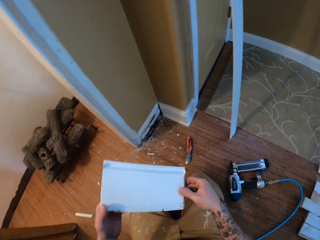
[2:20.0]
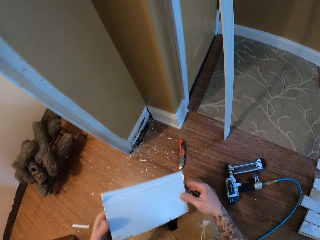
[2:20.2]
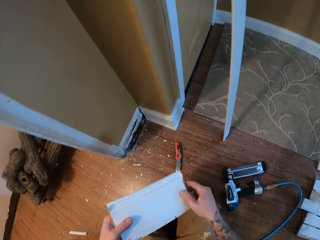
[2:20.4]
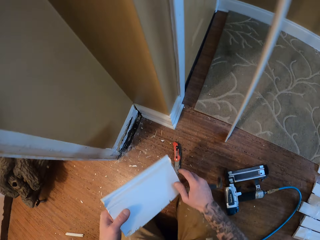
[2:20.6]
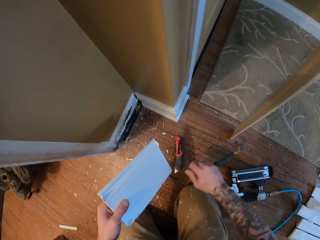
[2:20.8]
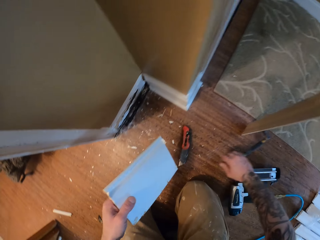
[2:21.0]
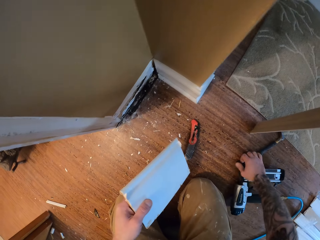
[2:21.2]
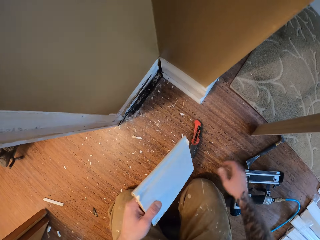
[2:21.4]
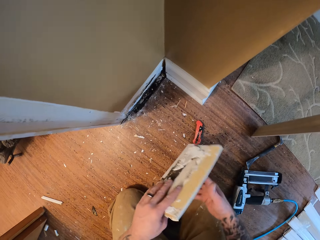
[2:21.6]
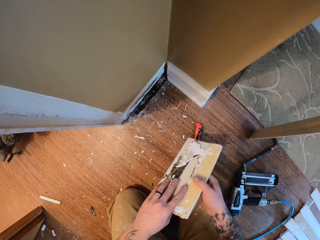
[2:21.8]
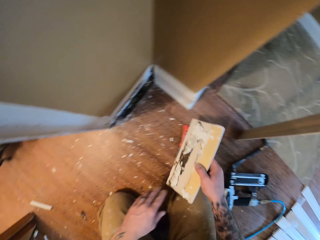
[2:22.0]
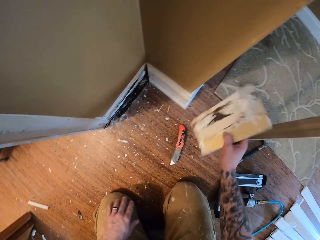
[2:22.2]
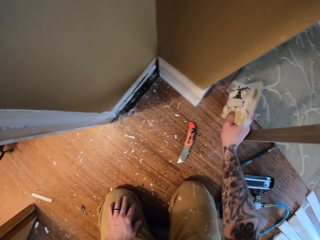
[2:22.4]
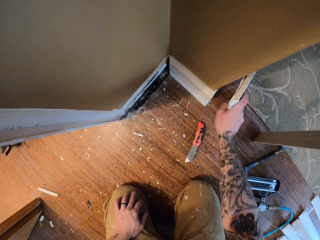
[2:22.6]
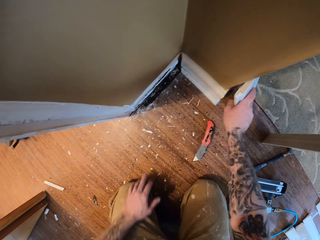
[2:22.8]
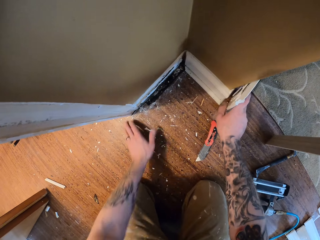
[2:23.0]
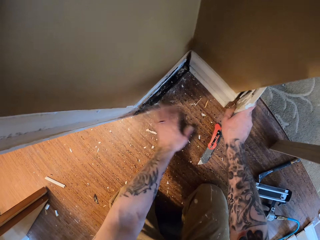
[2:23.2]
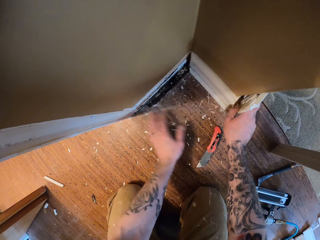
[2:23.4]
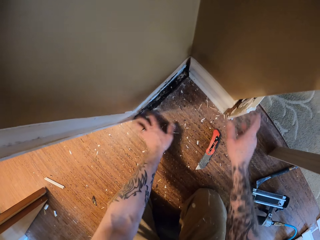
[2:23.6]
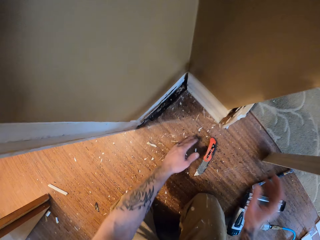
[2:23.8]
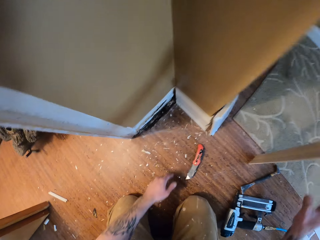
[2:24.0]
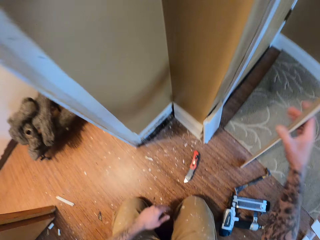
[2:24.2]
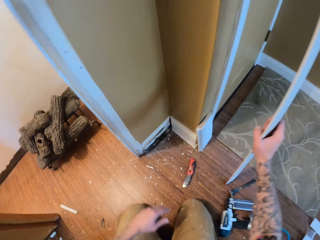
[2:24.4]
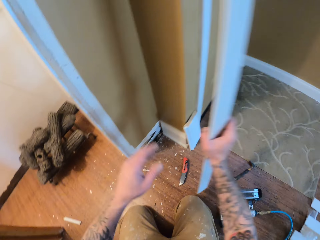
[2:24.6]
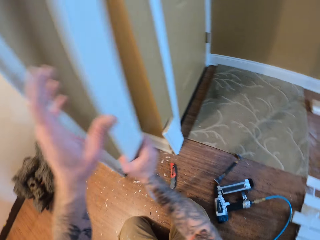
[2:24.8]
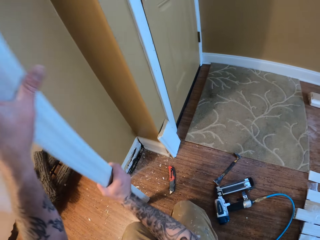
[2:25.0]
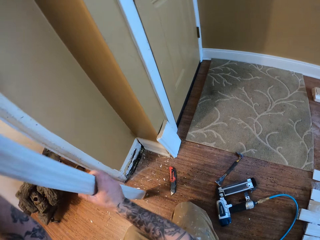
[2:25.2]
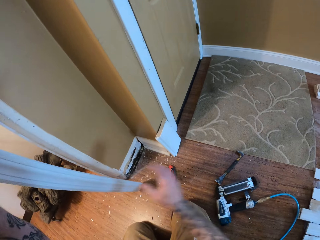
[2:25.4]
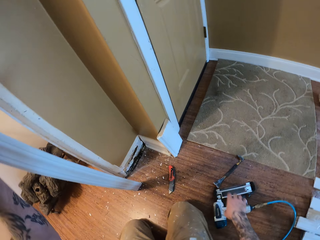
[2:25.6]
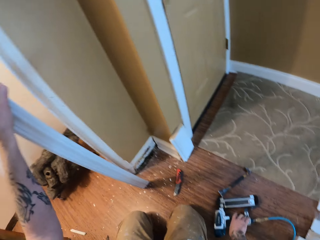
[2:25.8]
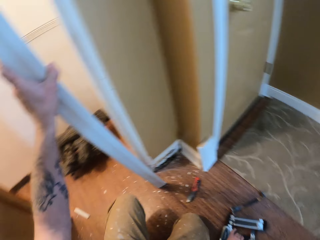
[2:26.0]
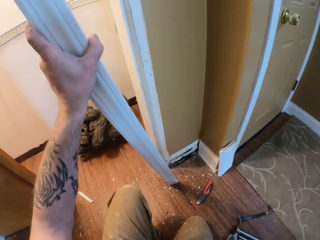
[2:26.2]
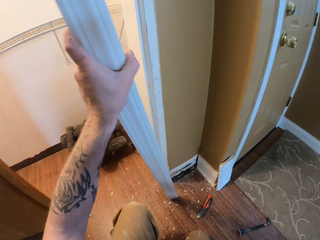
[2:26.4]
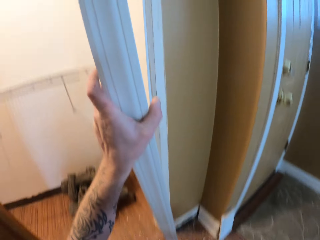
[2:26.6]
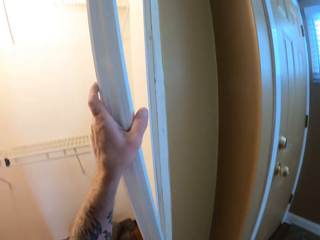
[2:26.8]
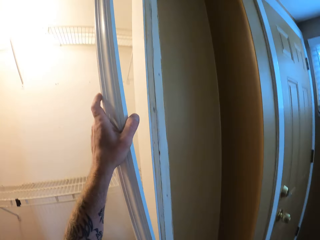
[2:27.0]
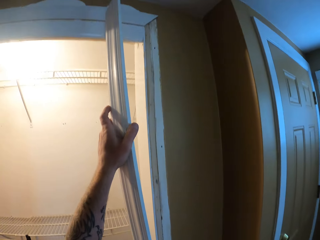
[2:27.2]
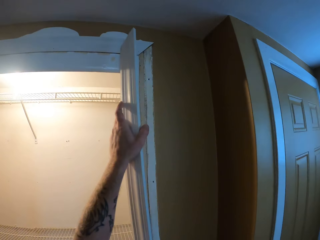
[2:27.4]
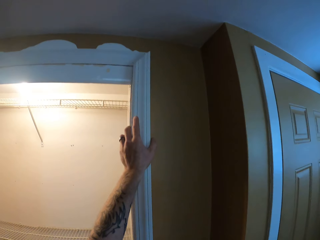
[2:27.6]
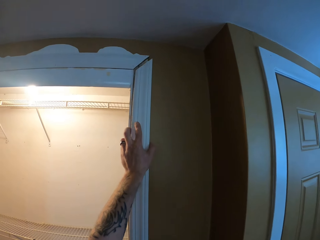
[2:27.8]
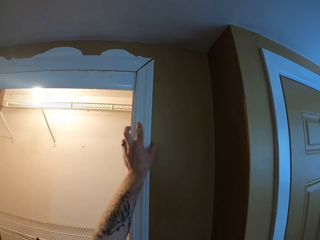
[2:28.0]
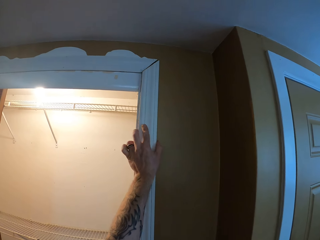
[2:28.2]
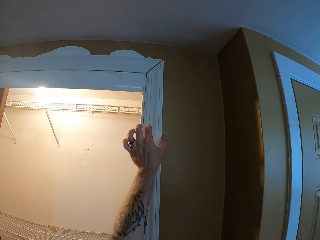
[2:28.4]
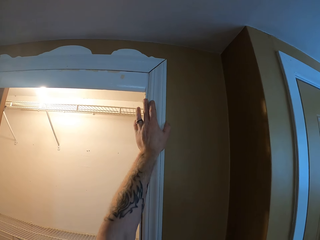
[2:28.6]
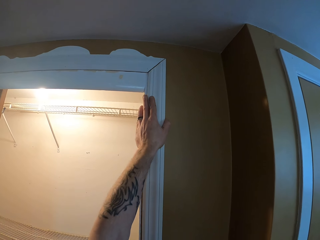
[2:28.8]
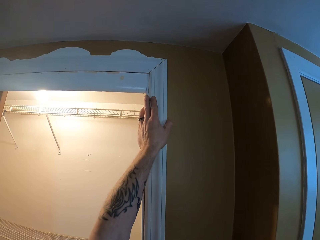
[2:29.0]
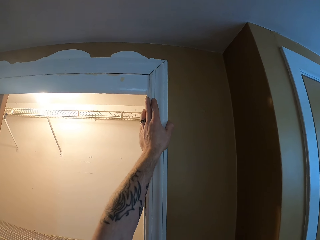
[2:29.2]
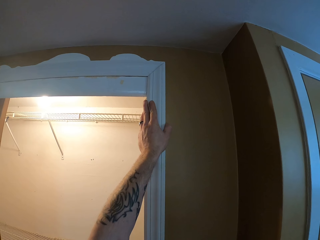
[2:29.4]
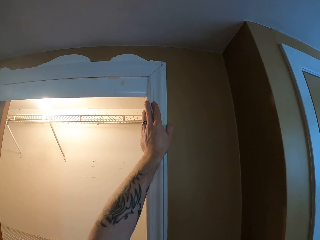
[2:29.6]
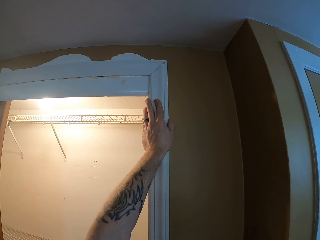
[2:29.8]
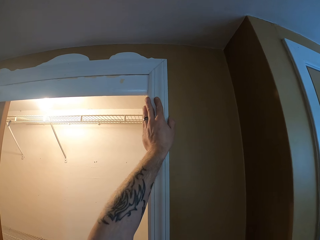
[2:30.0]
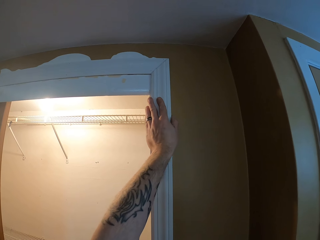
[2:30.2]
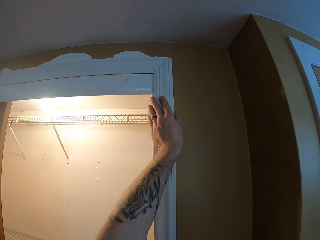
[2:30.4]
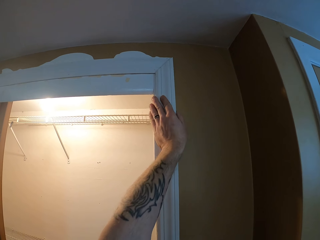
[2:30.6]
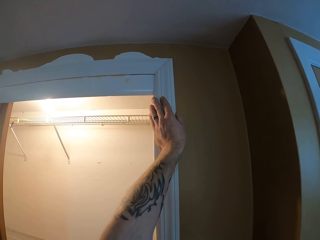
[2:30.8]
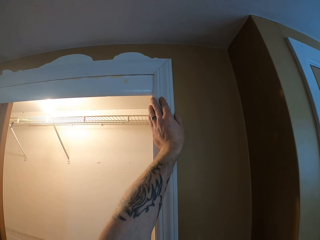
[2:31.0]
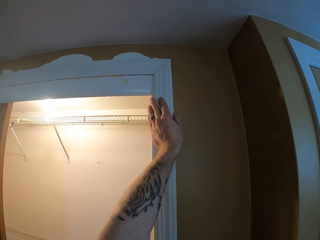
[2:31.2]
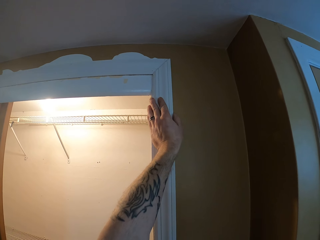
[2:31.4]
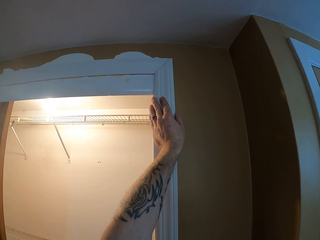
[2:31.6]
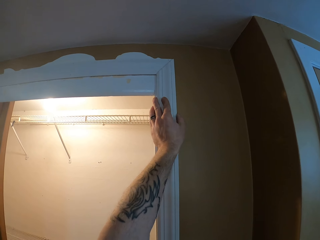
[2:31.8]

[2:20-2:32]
The camera wearer drops the crowbar. They drop the wood piece. They place the baseboard on the wall. They take the wood resting on the wall. They place the wood on the door frame.

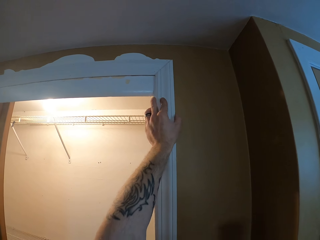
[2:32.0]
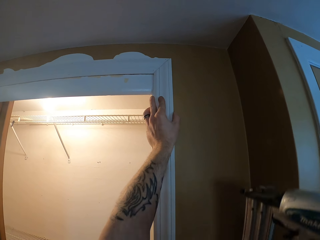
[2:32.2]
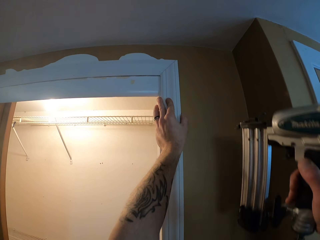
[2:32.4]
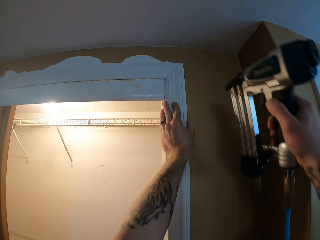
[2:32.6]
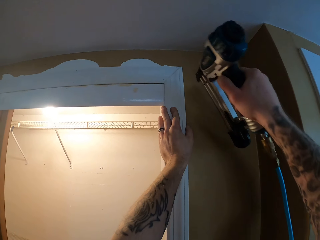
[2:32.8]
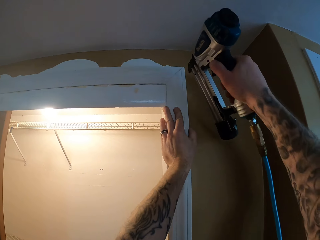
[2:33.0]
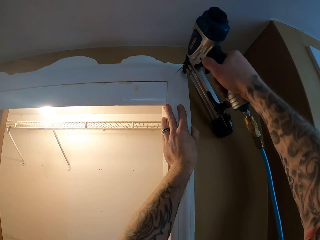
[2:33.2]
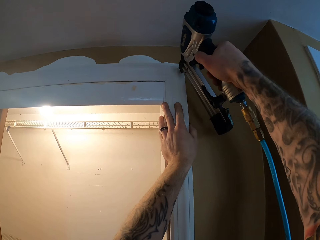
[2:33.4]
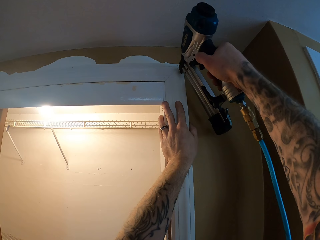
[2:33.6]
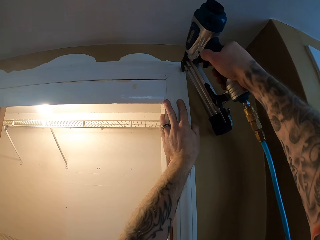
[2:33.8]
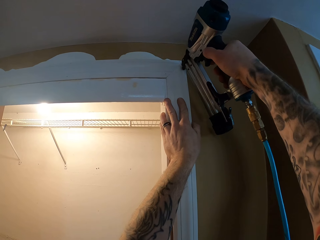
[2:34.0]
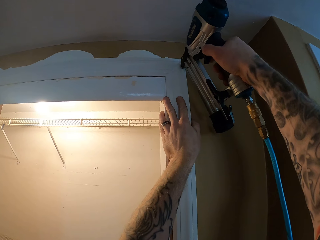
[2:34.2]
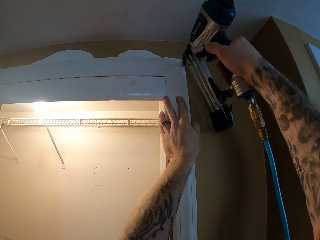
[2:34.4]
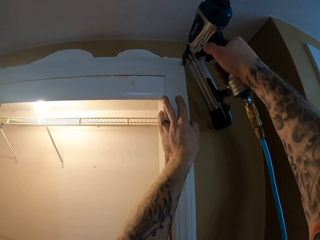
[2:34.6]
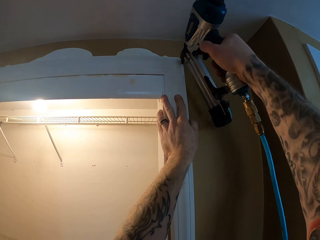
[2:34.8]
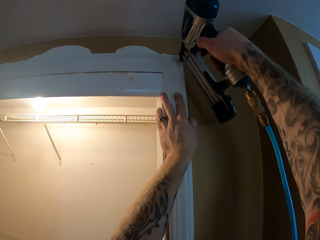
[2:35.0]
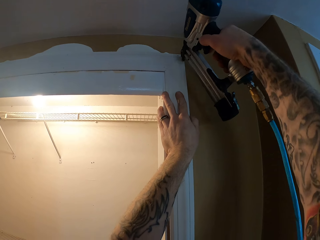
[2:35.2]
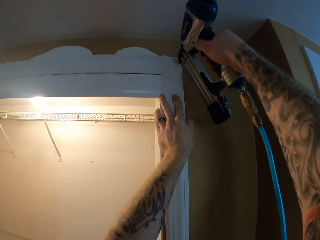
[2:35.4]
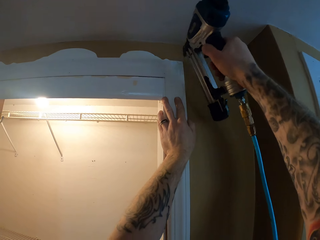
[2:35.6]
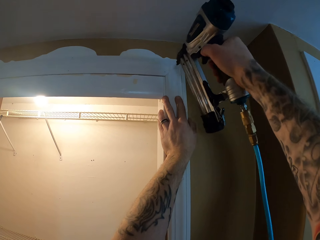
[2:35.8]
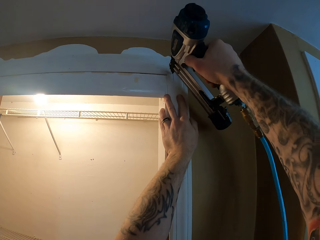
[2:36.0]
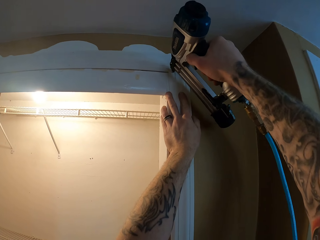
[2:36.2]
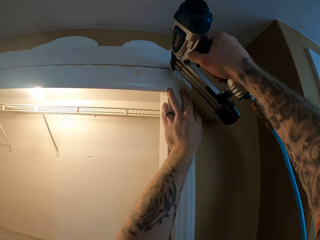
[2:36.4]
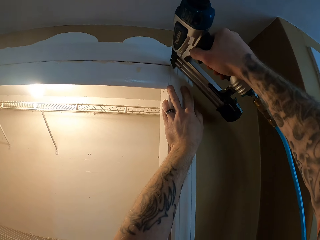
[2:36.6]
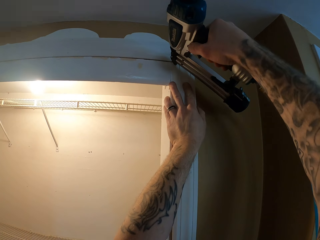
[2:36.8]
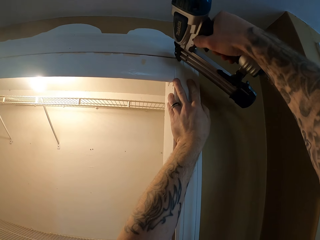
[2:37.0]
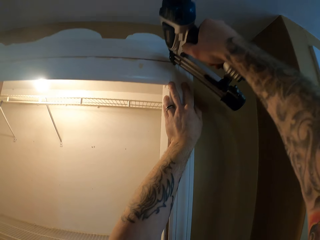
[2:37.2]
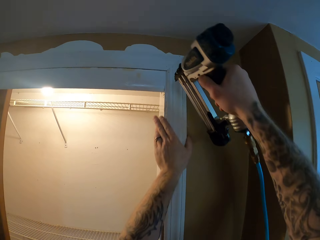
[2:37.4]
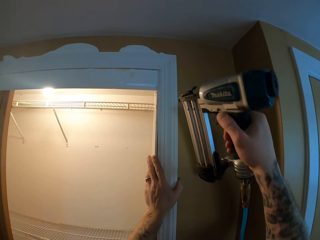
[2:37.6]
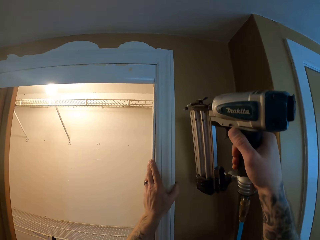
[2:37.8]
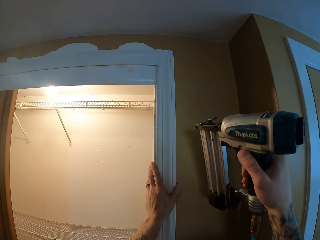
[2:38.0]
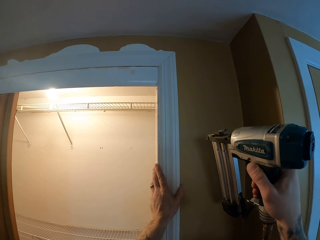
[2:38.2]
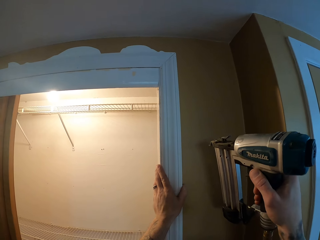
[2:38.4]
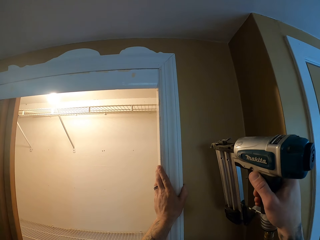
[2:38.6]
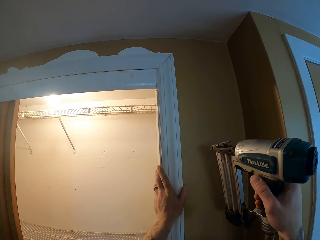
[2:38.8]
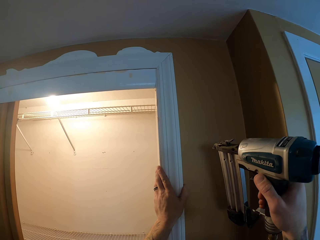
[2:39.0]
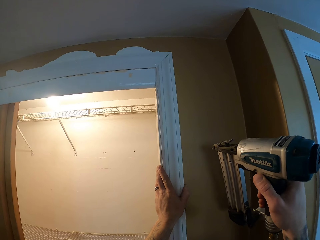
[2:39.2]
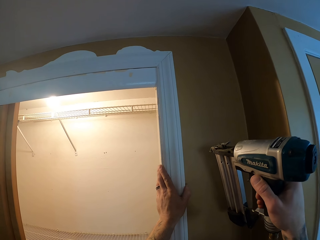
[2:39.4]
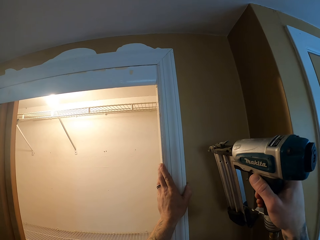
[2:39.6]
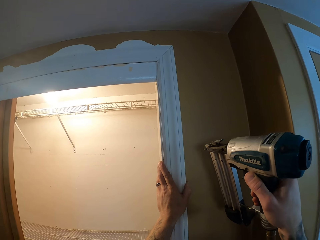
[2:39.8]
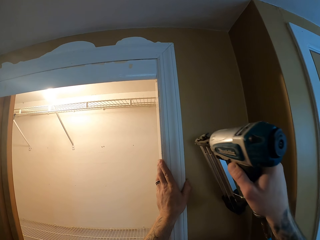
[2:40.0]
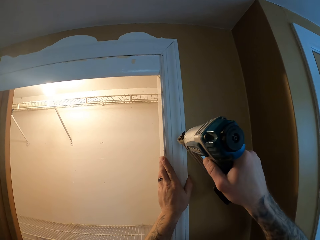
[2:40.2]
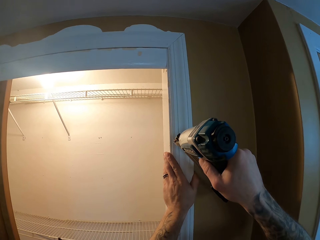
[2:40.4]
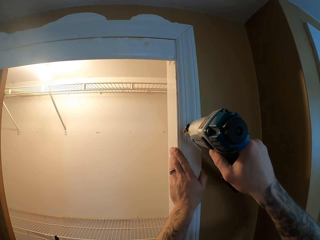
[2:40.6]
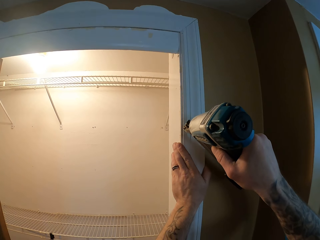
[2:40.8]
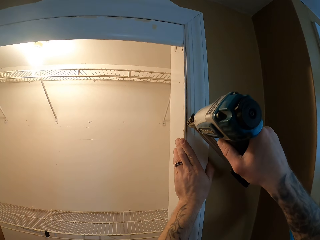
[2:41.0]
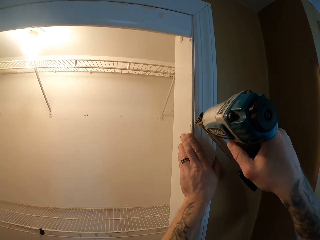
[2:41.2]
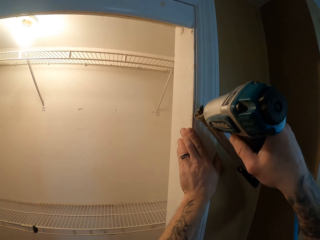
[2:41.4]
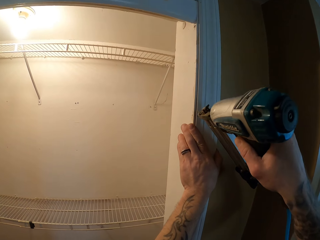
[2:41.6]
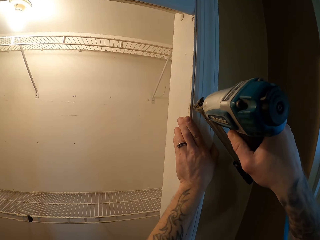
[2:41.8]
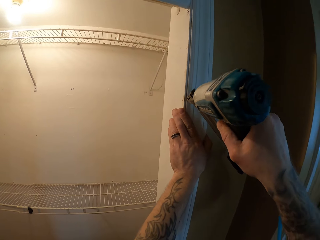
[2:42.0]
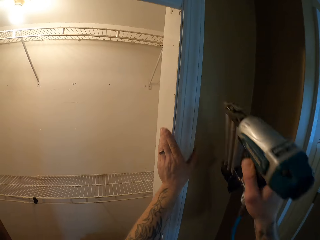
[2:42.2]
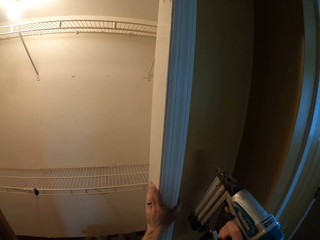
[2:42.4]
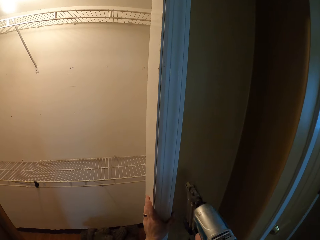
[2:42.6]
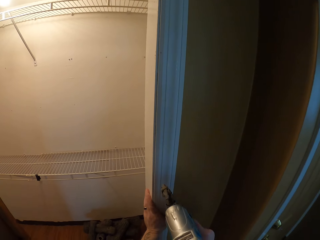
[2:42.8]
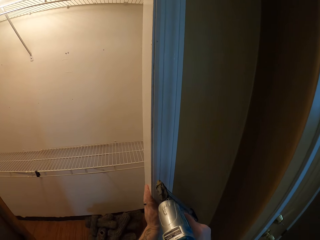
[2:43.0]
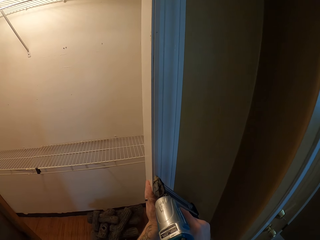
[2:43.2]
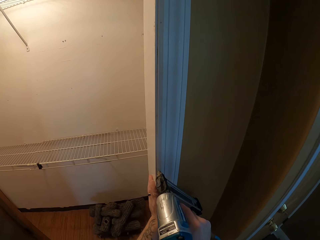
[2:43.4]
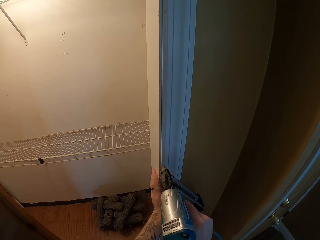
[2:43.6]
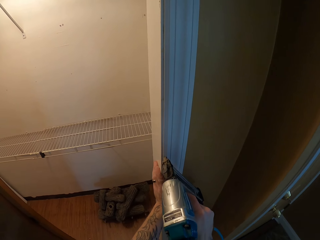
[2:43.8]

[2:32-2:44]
The camera wearer puts a nail on the wood with the nail gun. They put a nail on the wood with the nail gun repeatedly.
